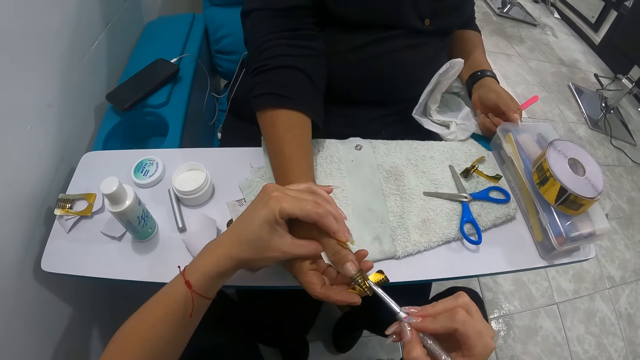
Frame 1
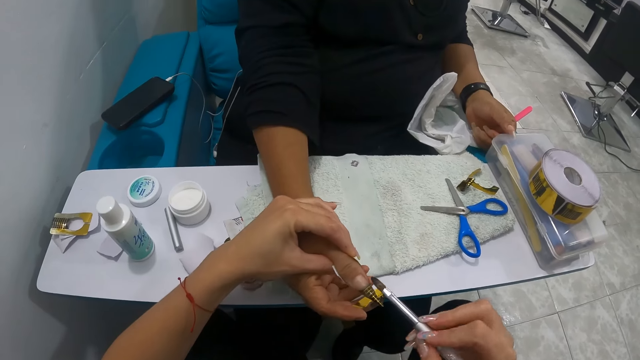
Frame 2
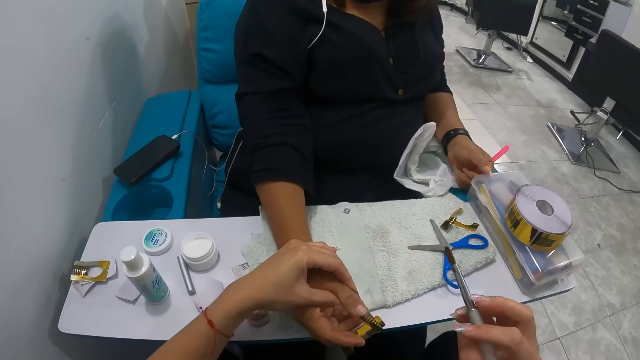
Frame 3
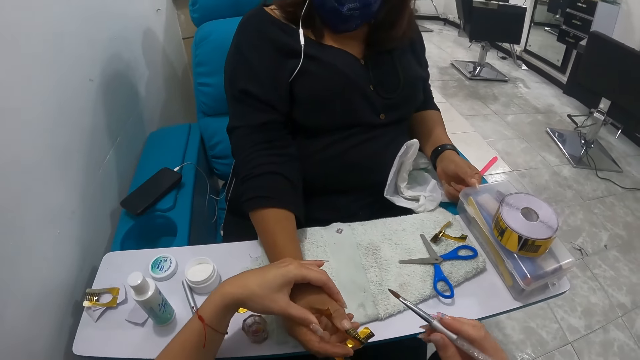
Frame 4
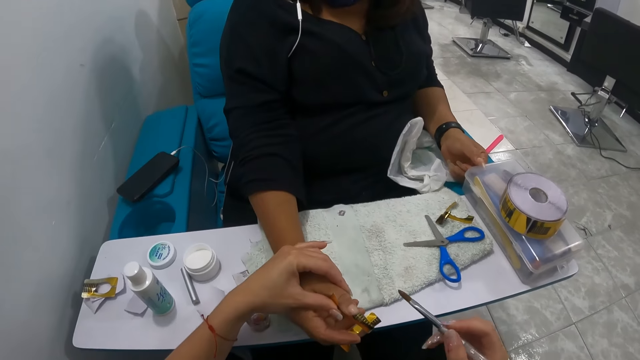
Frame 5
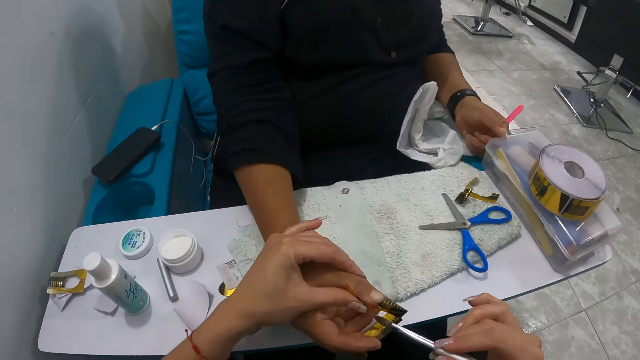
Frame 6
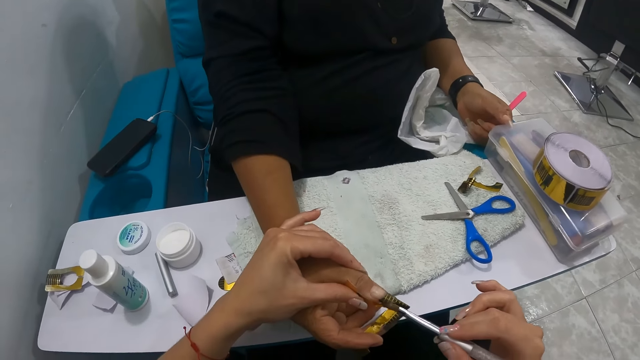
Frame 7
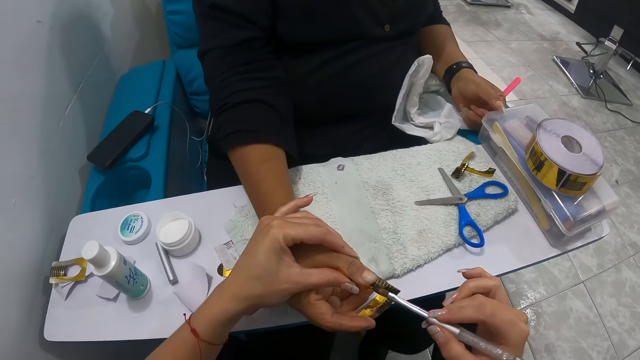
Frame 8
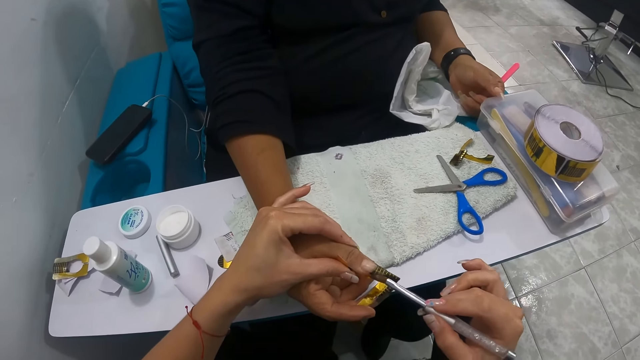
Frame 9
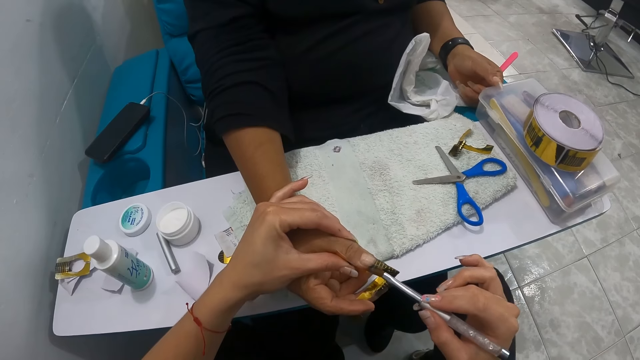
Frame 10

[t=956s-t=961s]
The camera wearer applies the nail powder on the right thumb of the woman in her left hand with the nail brush in her right hand.

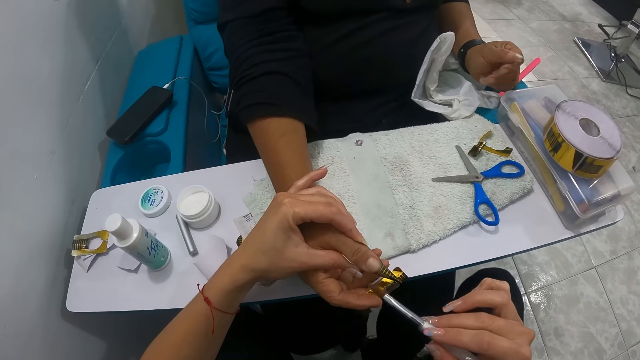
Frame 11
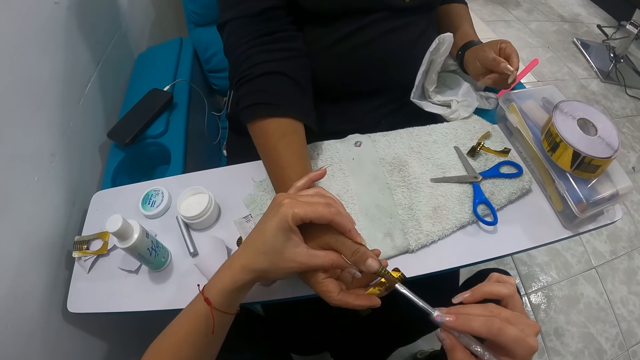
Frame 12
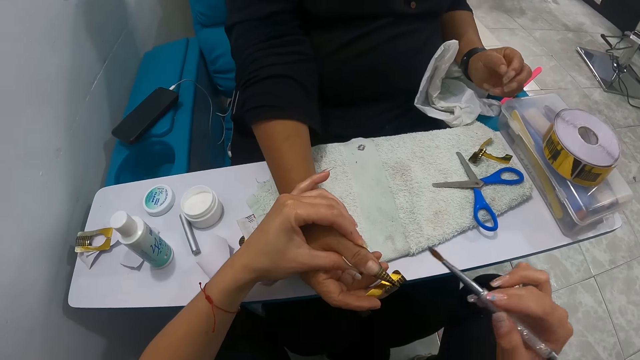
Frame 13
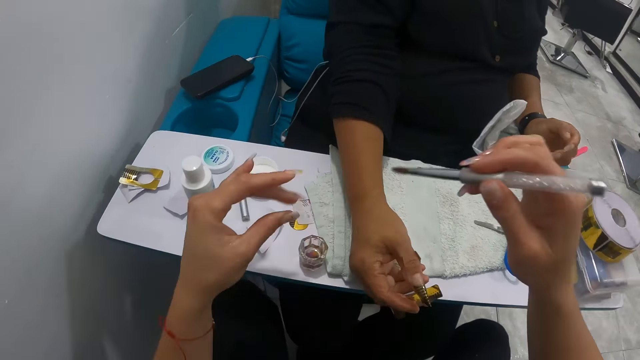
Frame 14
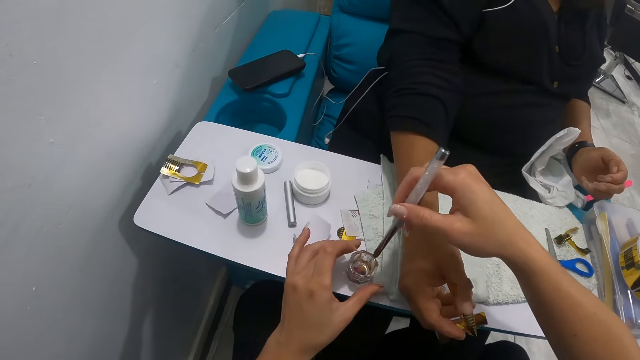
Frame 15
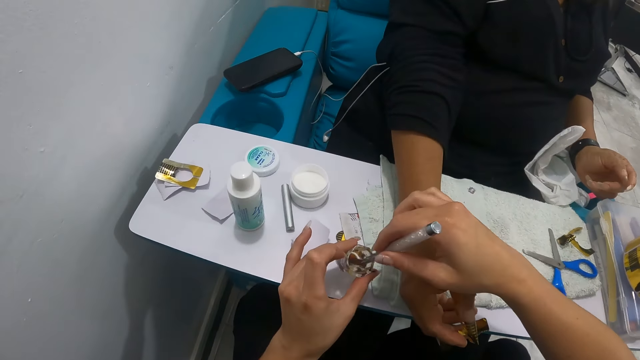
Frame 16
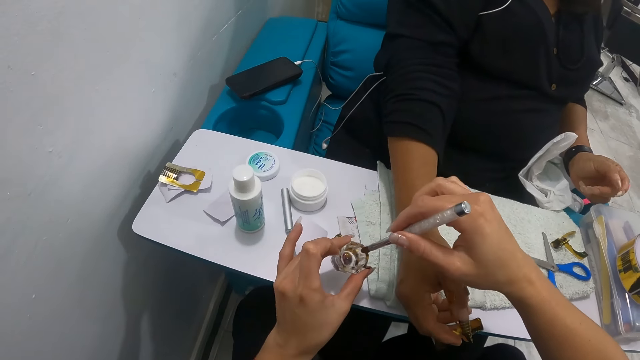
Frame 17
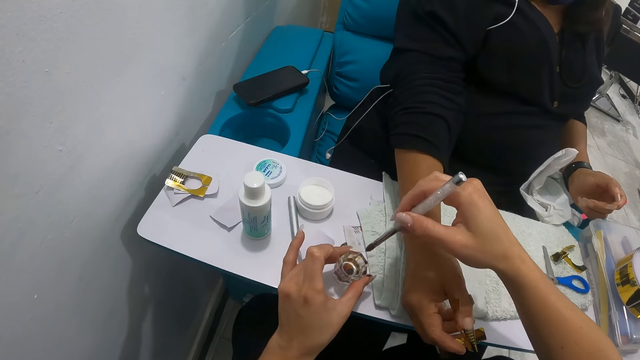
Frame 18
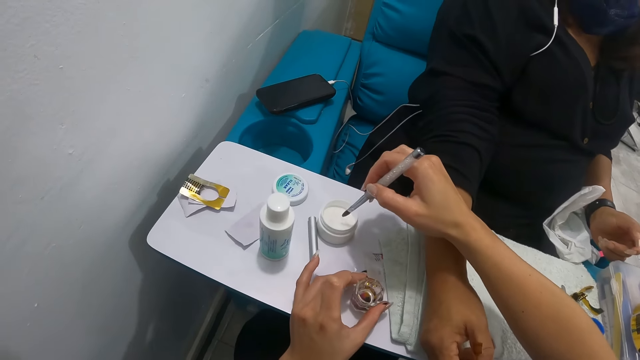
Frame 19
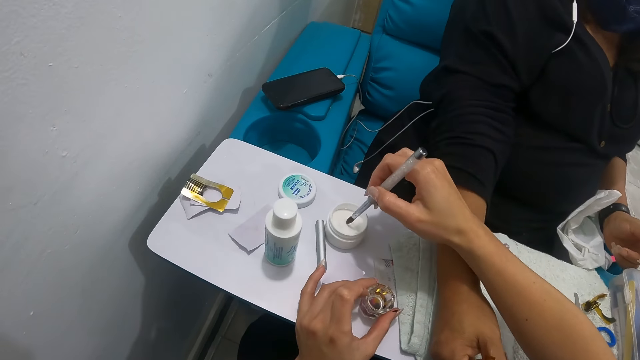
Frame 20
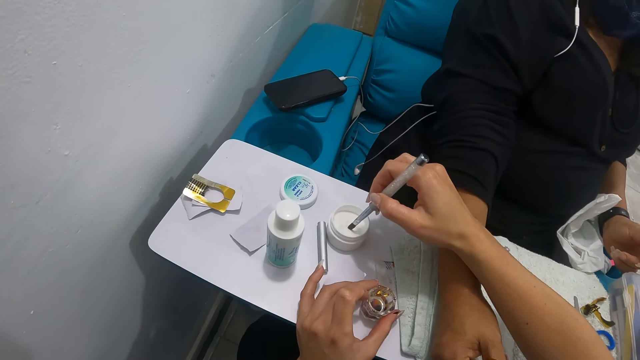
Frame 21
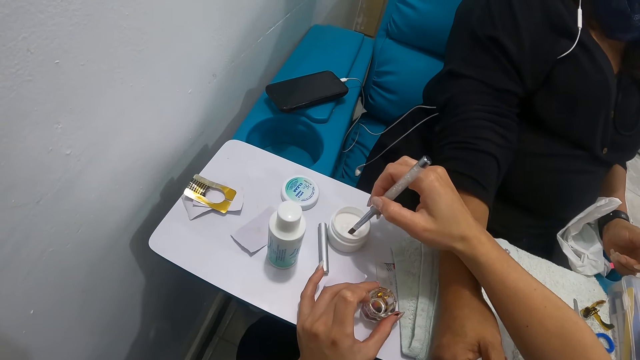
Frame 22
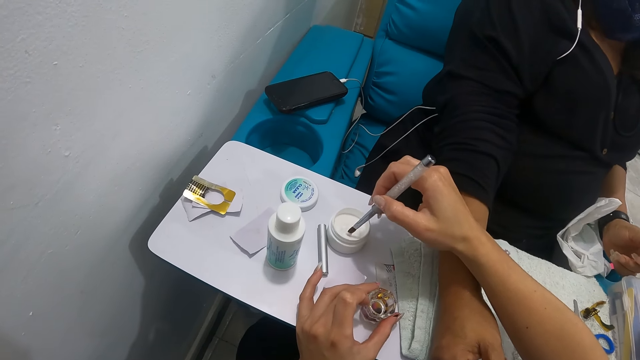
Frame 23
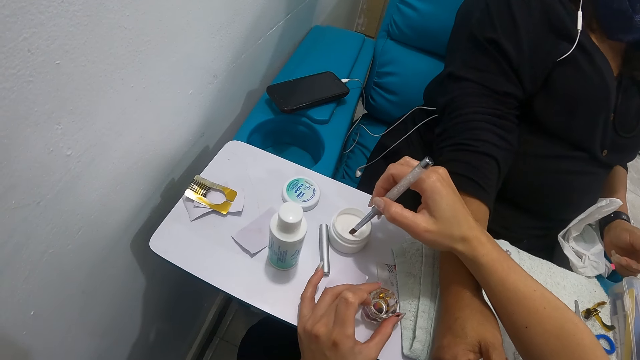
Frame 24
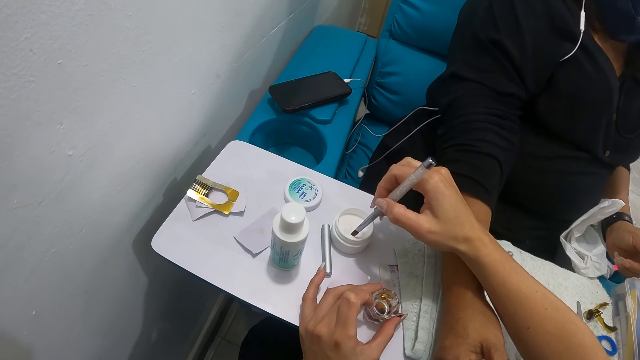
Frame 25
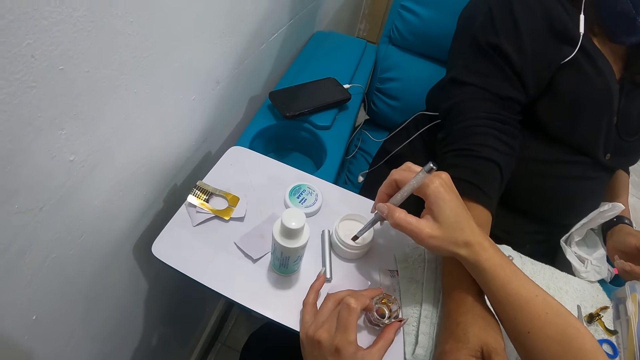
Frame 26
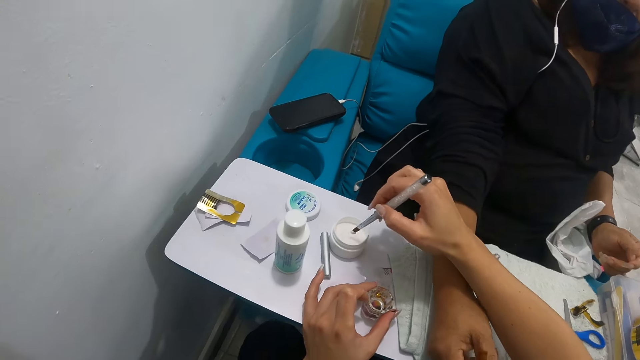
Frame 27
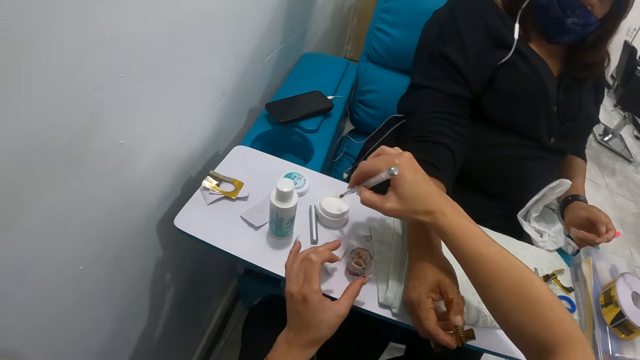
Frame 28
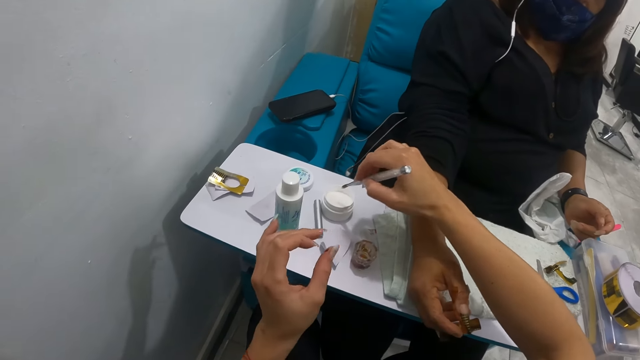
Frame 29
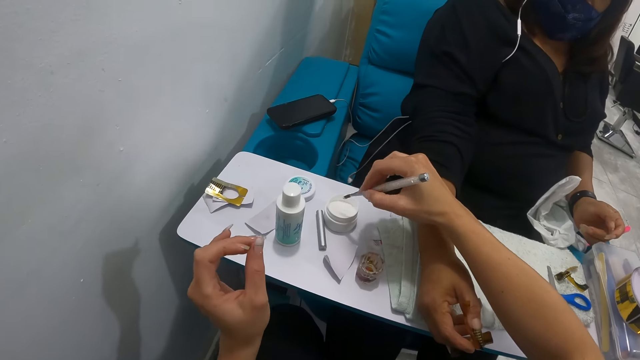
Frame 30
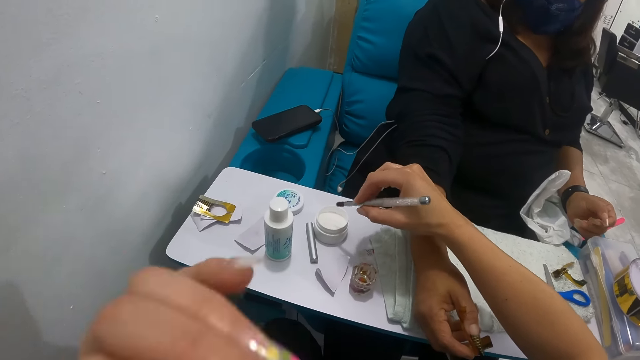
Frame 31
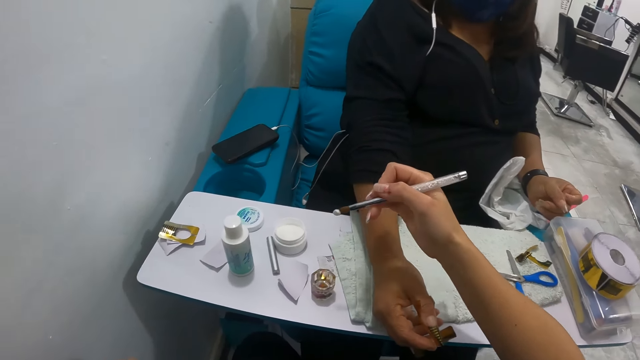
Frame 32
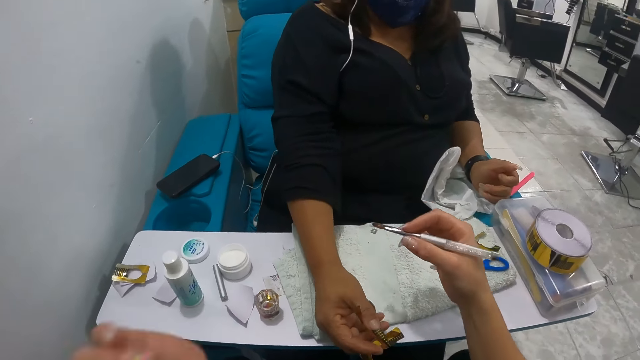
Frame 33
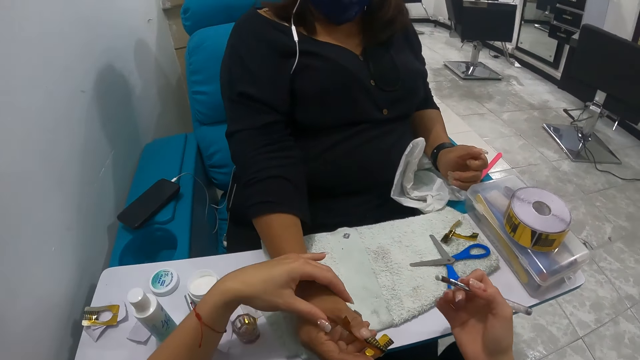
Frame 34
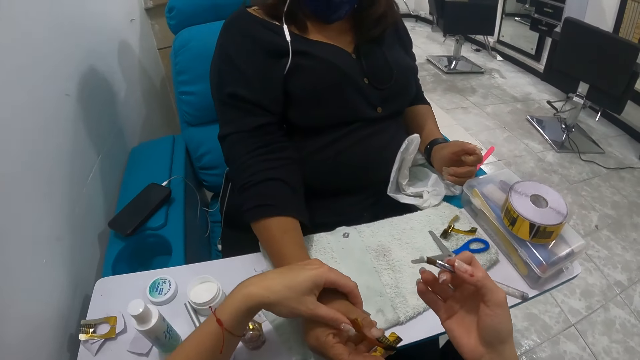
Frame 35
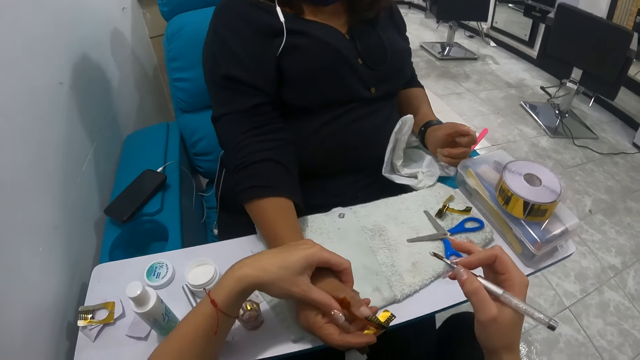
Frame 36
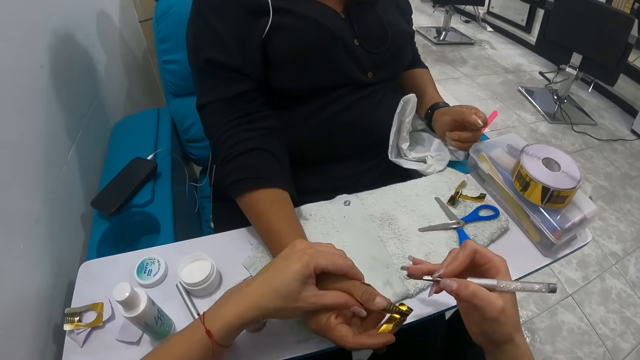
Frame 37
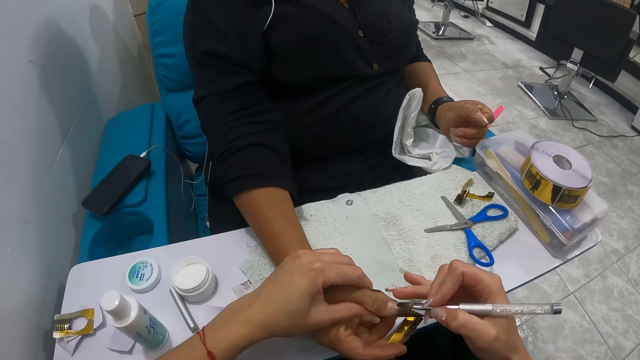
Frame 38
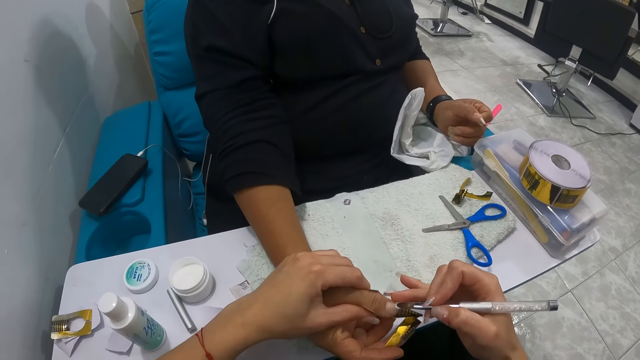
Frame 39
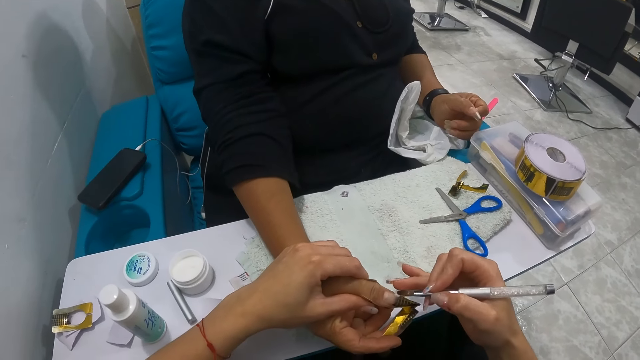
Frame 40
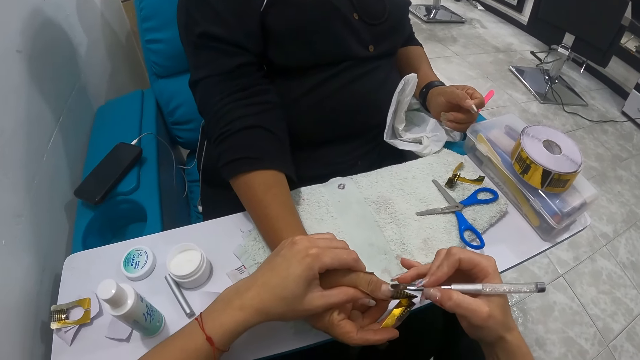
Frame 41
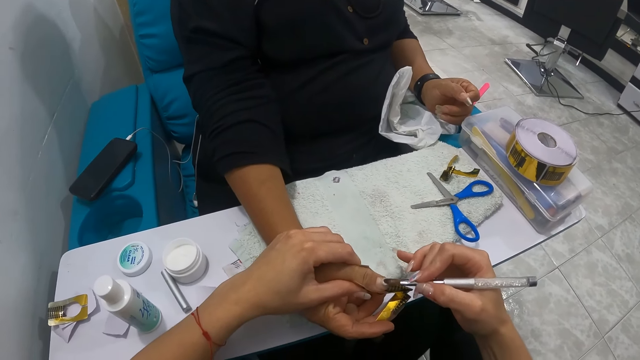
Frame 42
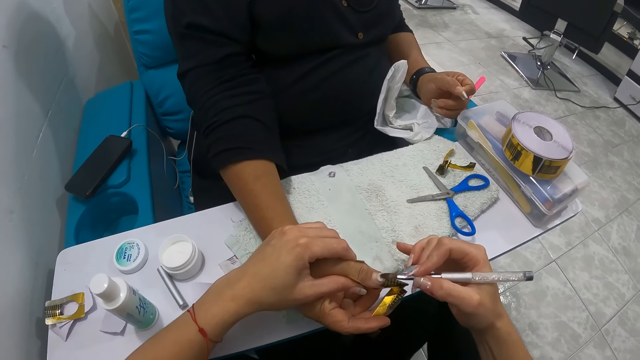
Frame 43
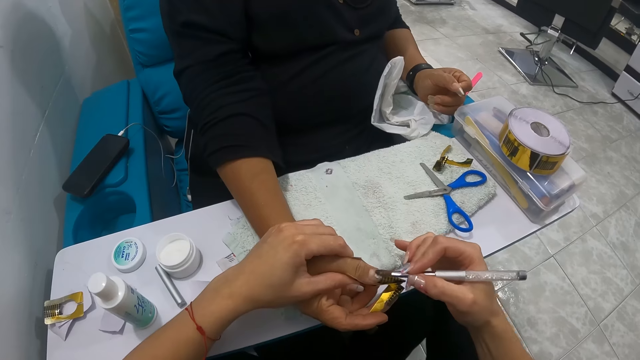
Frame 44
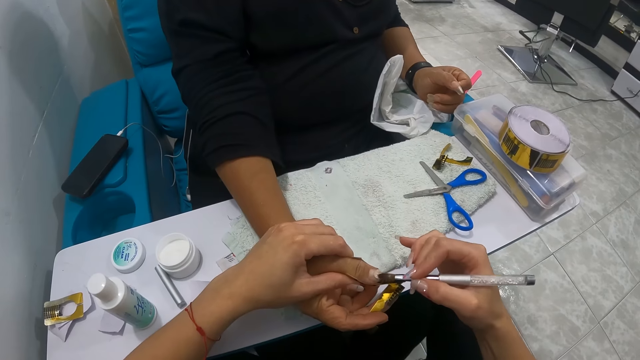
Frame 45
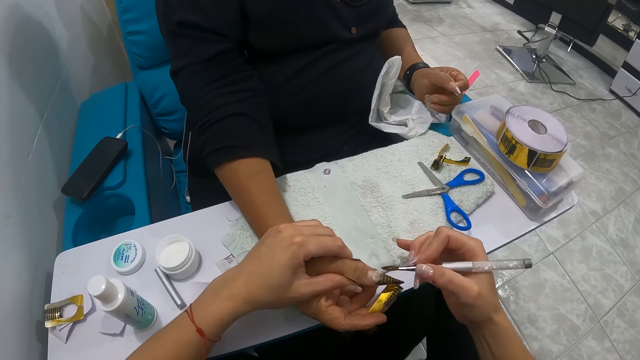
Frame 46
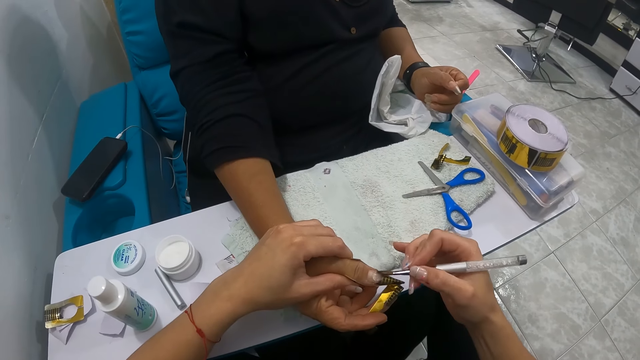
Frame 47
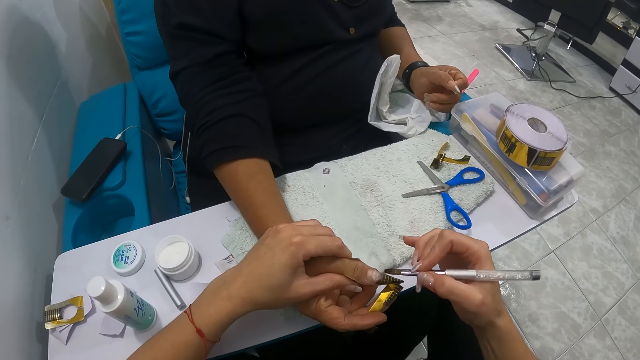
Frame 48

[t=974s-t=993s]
The camera wearer picks up the container on the table with her left hand. She rinses the brush. She takes some liquid monomer in the container in her left hand with the nail brush in her right hand. She removes something from the brush. She drops the container on the table with her left hand. She dips the brush in the nail polish. She takes some nail powder from the nail powder container on the table with the nail brush in her right hand. She removes the brush from the nail polish. She holds the right thumb of the woman with her left hand. She applies the nail powder on the right thumb of the woman in her left hand with the nail brush in her right hand.
